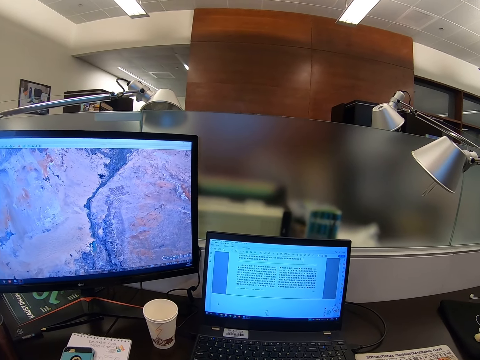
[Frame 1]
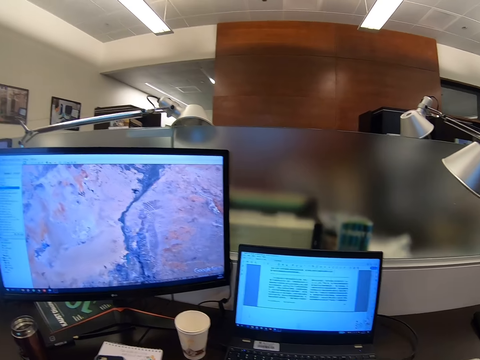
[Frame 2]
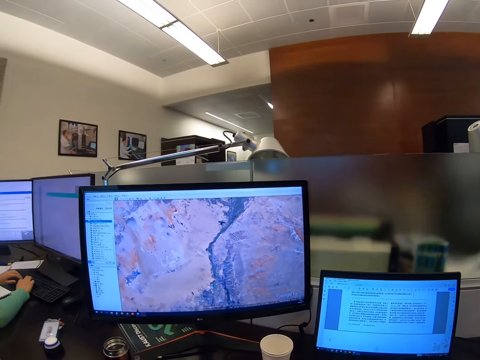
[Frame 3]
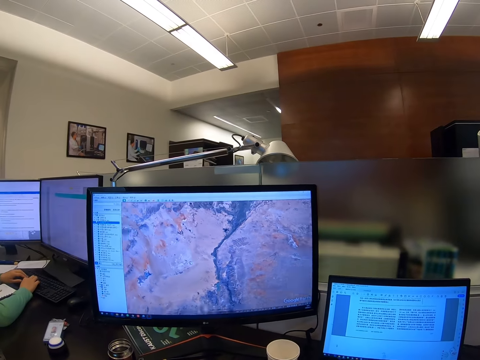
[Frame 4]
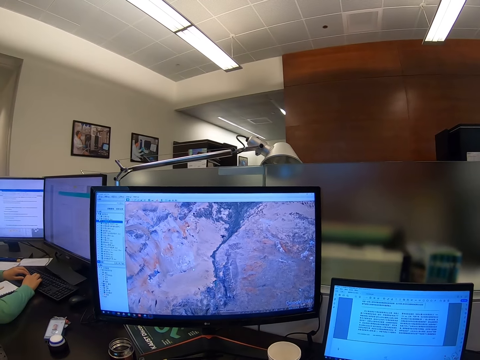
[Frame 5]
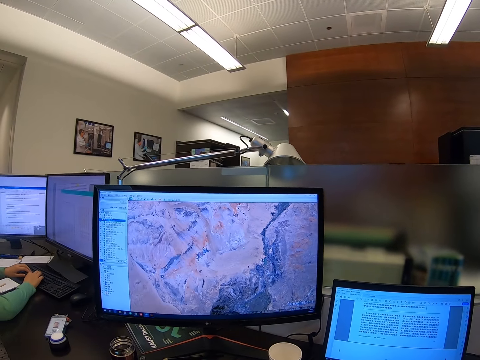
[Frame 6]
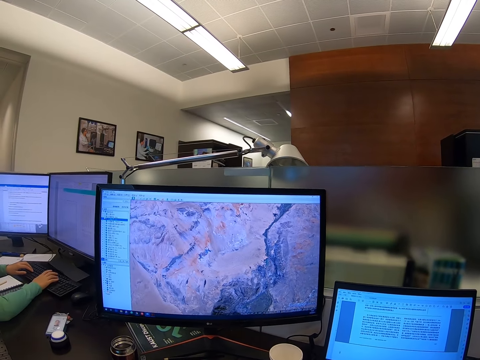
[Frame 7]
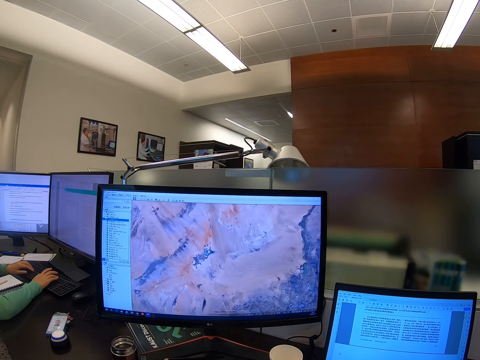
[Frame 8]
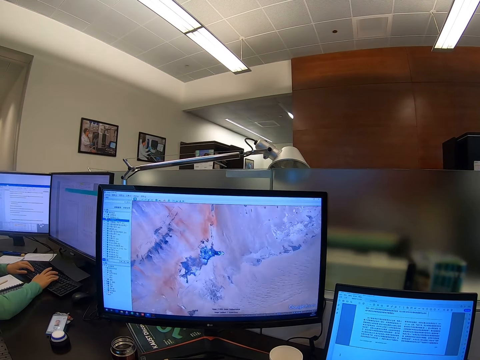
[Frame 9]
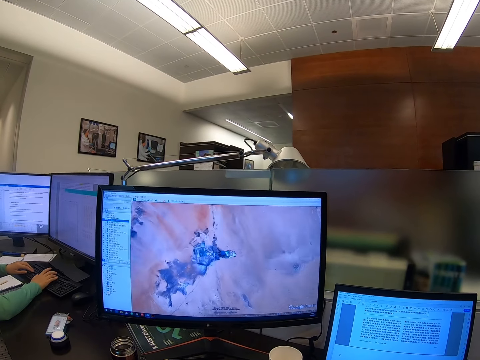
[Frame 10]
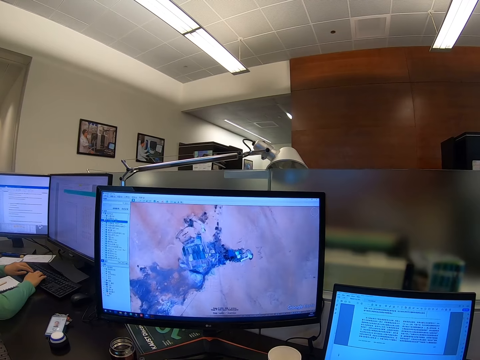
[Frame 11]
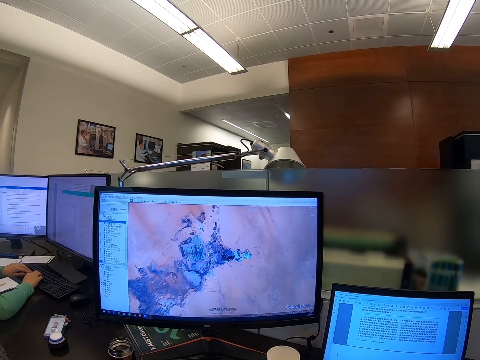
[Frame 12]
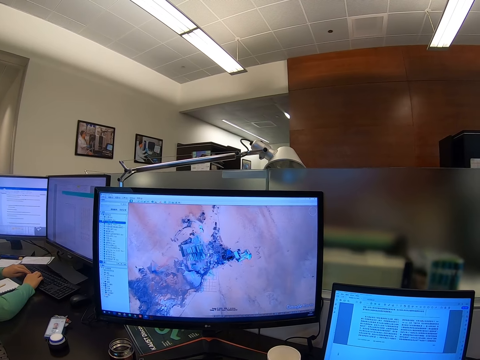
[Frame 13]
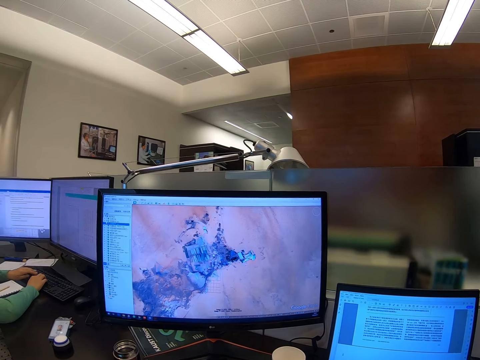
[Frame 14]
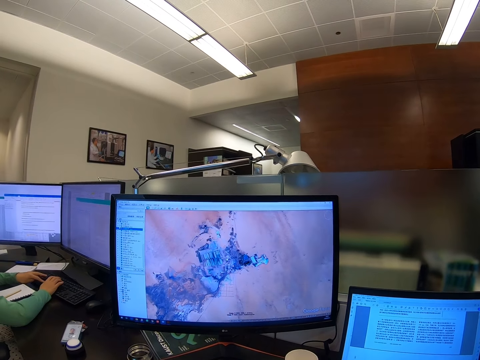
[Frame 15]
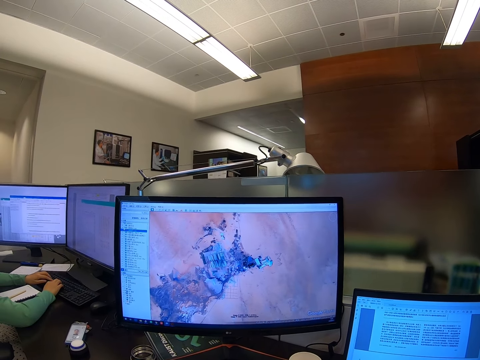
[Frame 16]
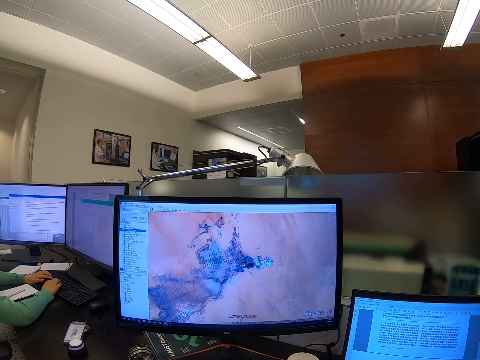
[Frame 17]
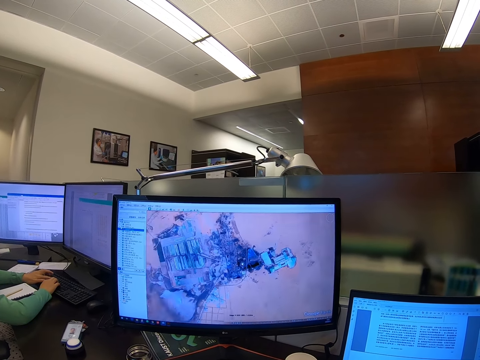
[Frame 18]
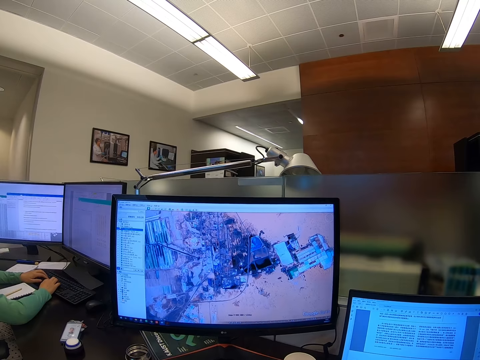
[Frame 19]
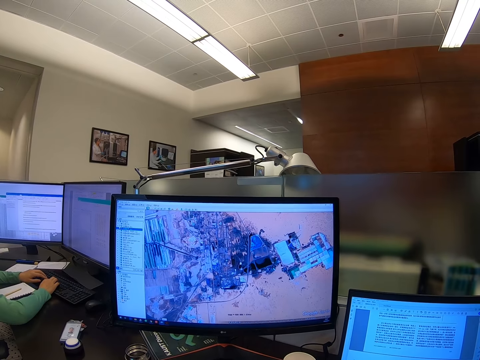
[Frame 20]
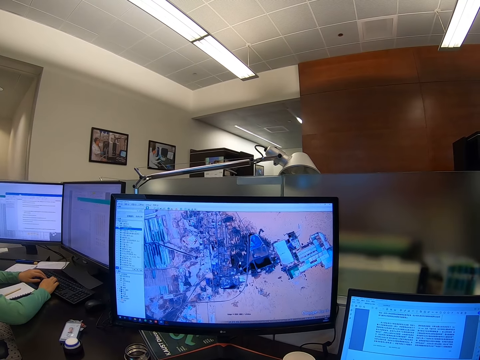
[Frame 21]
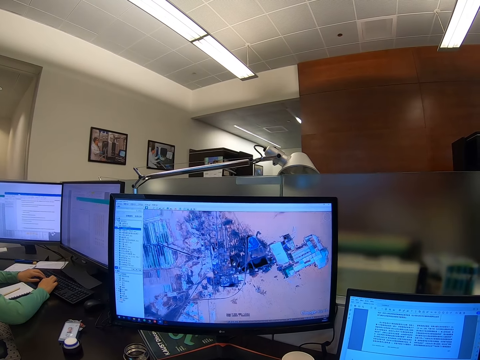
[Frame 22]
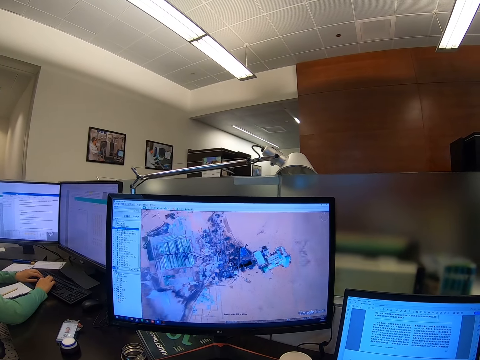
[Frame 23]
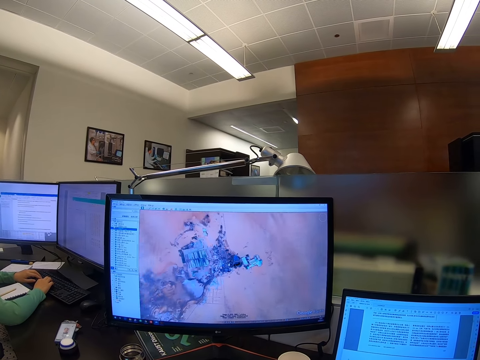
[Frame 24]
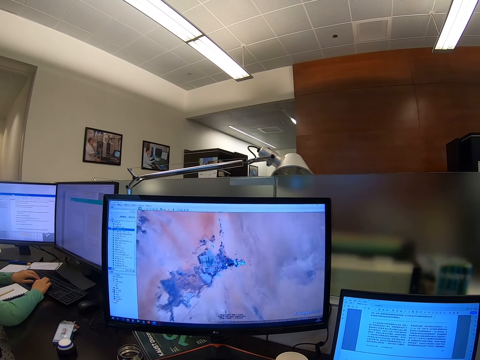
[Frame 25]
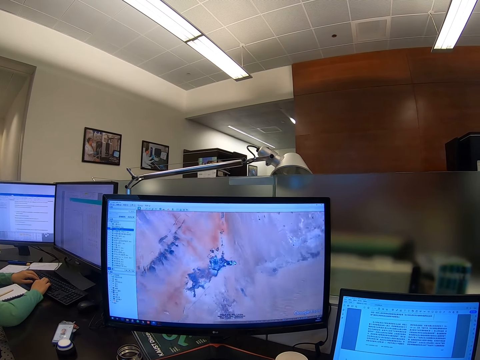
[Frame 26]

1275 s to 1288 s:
The camera wearer scrolls a computer. They stare at the computer. They scroll the computer.

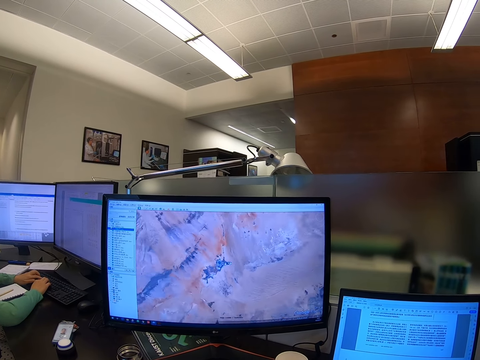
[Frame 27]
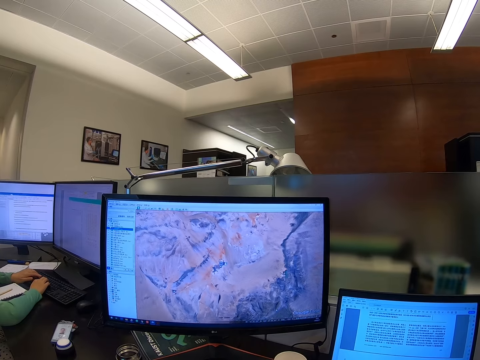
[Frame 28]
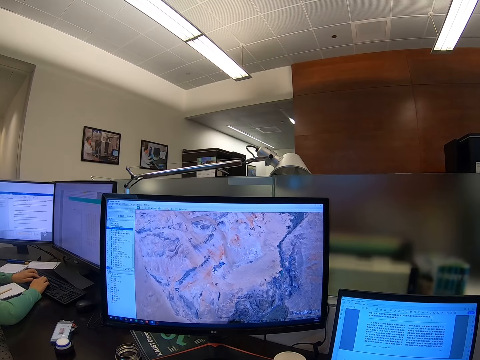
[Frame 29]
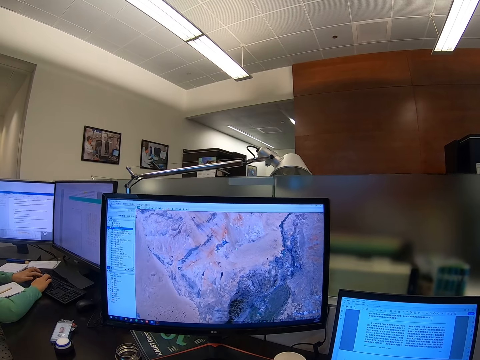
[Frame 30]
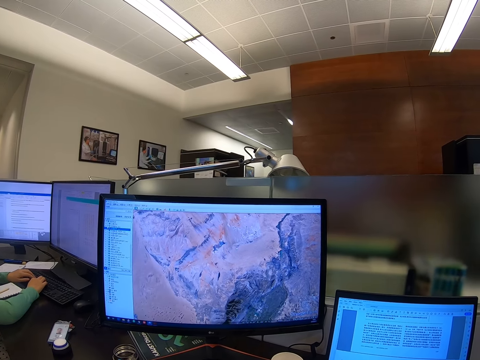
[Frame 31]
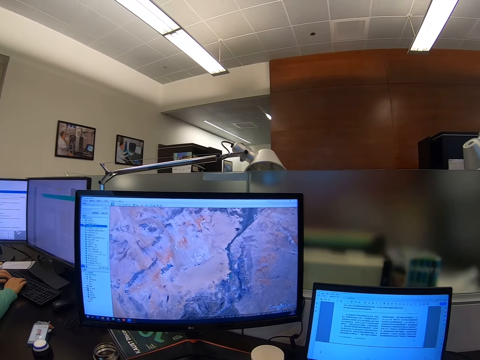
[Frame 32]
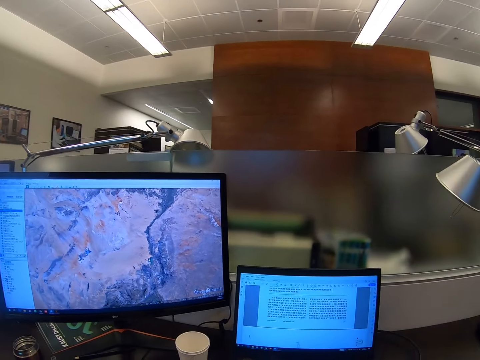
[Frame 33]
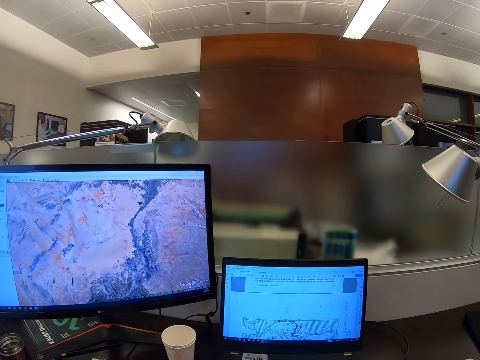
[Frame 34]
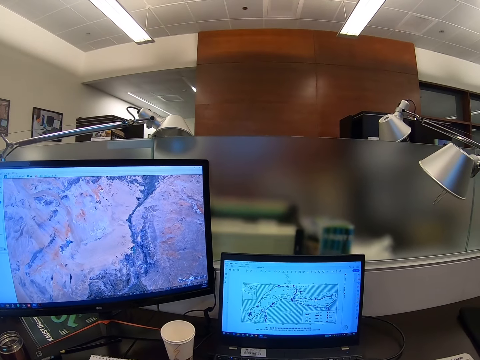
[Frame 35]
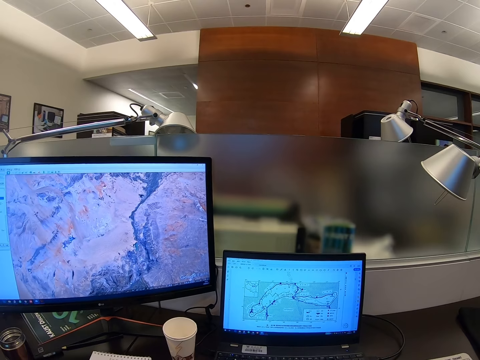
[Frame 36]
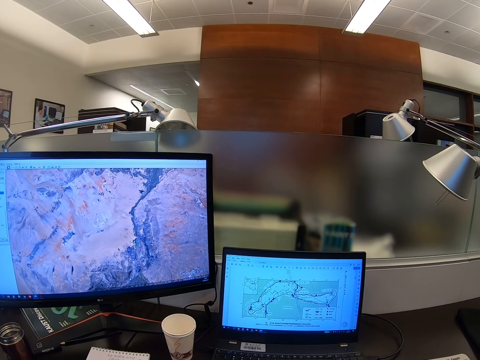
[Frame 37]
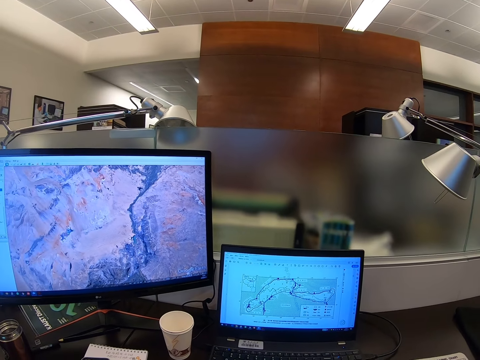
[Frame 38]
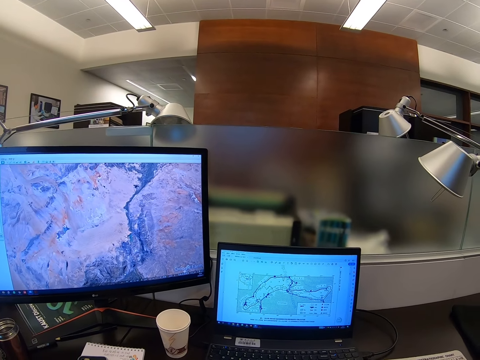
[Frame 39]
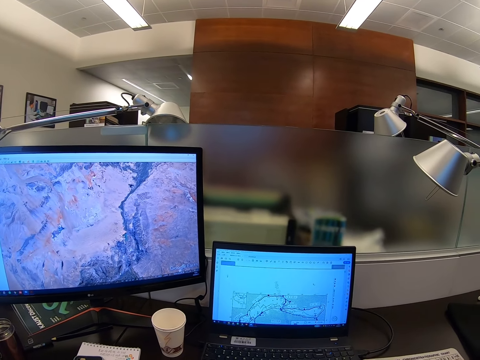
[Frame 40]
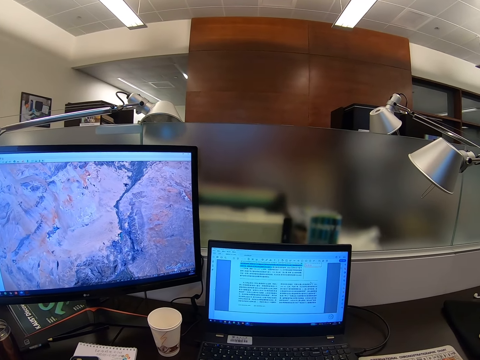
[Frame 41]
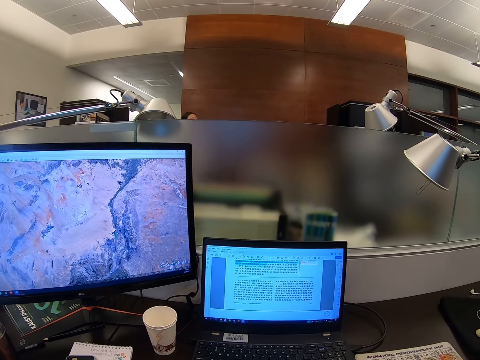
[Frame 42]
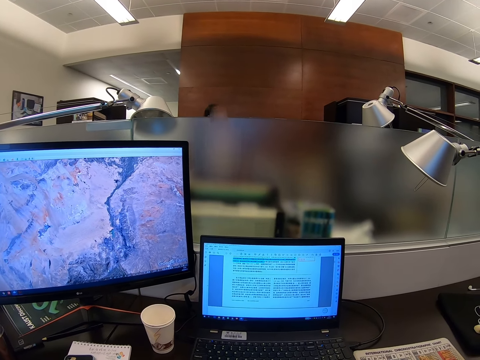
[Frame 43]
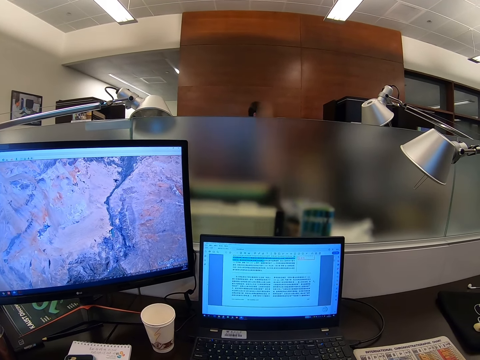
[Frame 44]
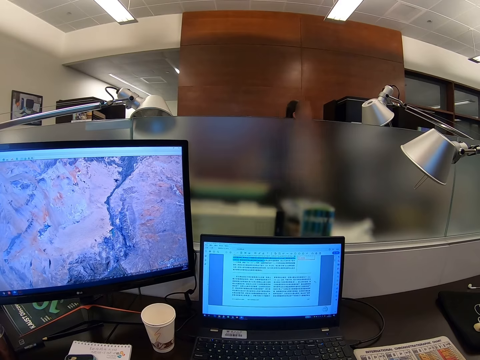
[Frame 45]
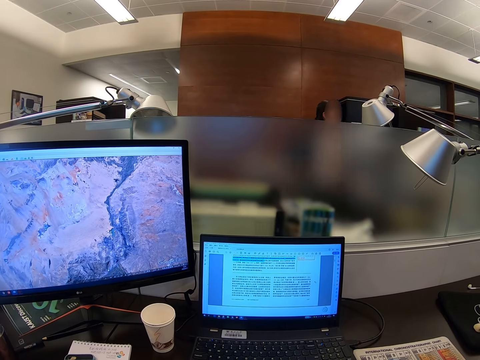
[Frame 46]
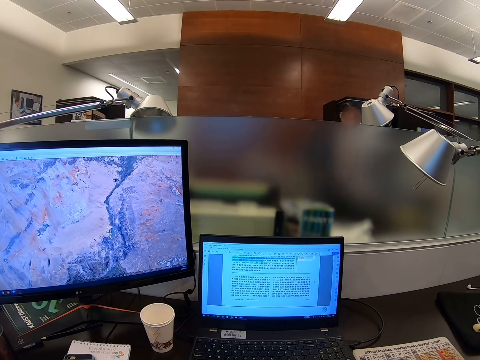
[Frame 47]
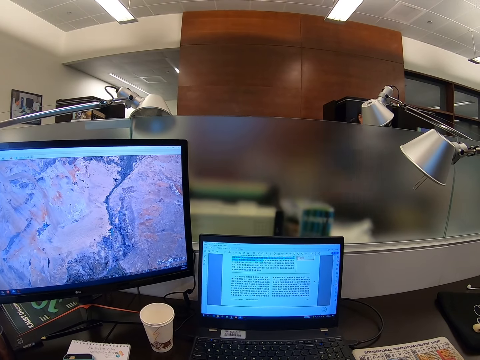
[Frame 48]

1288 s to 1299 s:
The camera wearer stares at a computer.

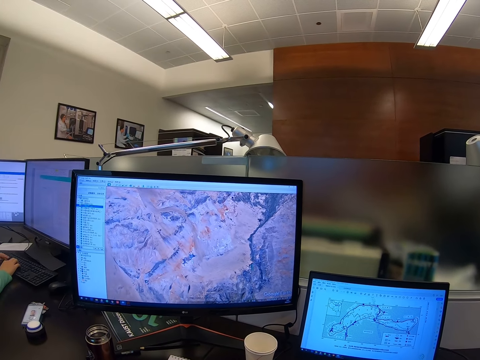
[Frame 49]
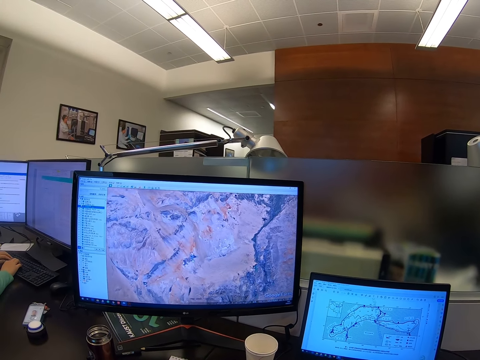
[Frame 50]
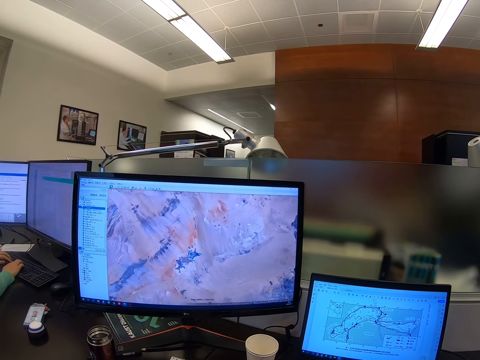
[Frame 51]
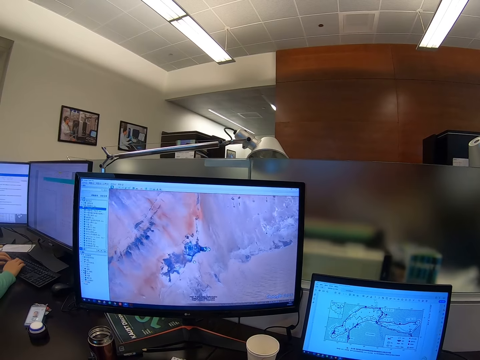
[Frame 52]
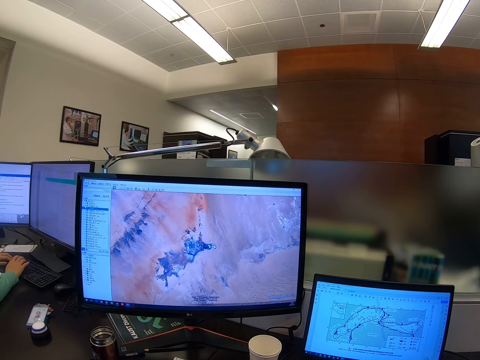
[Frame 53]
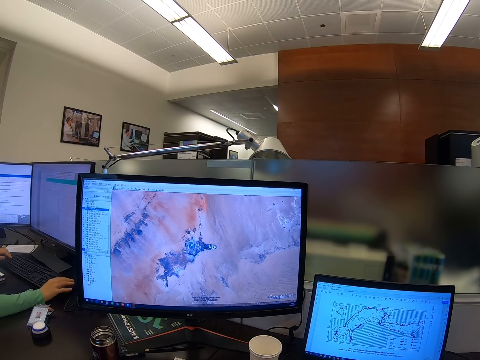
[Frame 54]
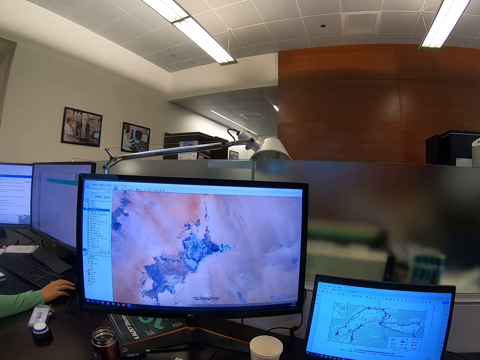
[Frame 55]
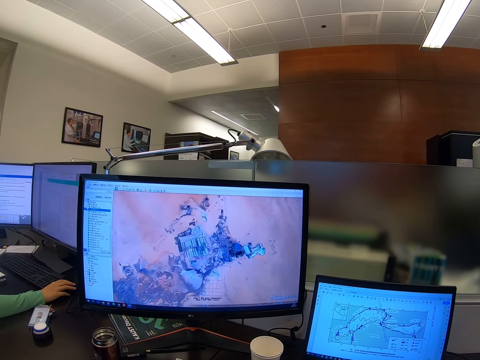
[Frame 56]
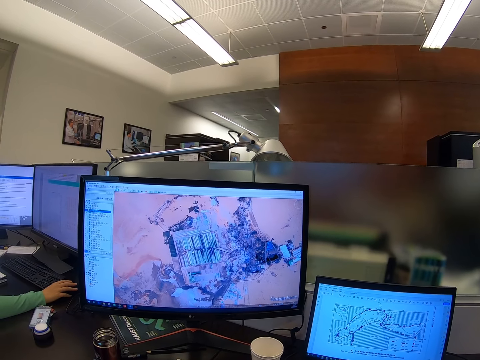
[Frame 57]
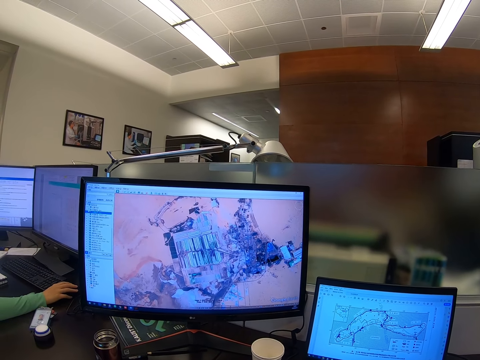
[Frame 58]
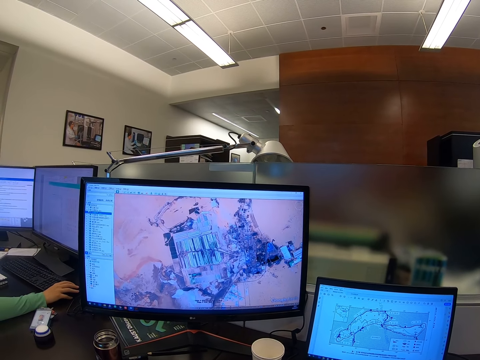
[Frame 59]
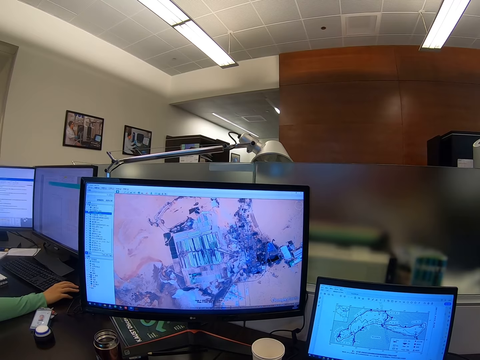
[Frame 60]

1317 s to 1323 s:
The camera wearer scrolls a computer.
